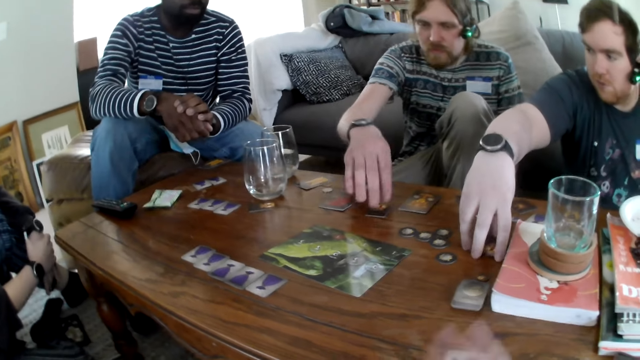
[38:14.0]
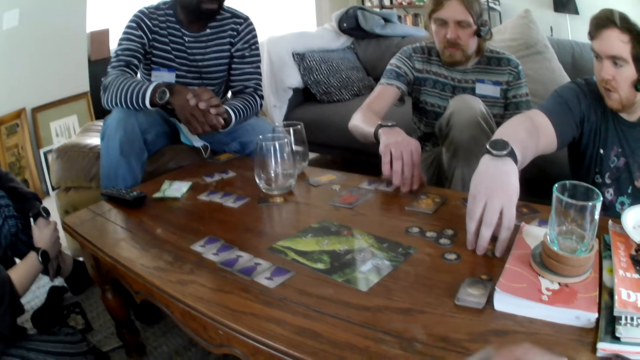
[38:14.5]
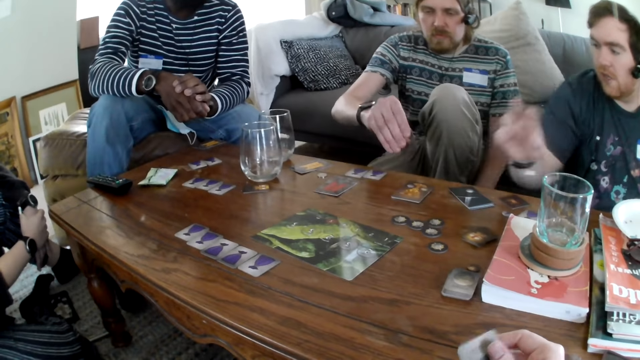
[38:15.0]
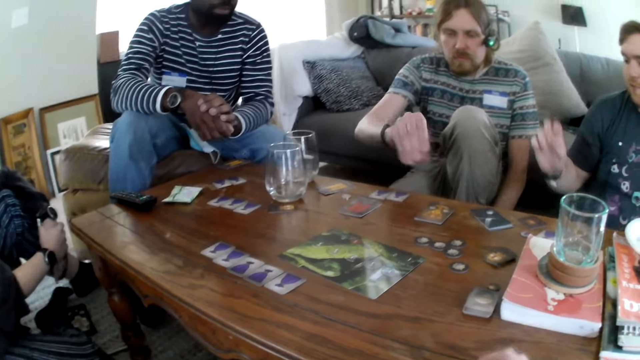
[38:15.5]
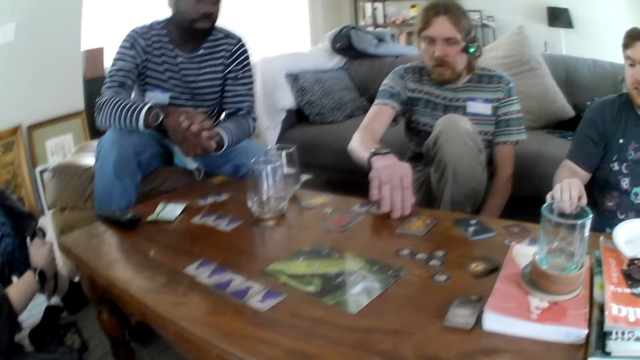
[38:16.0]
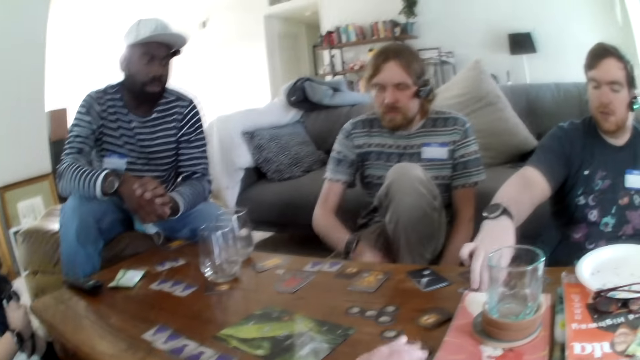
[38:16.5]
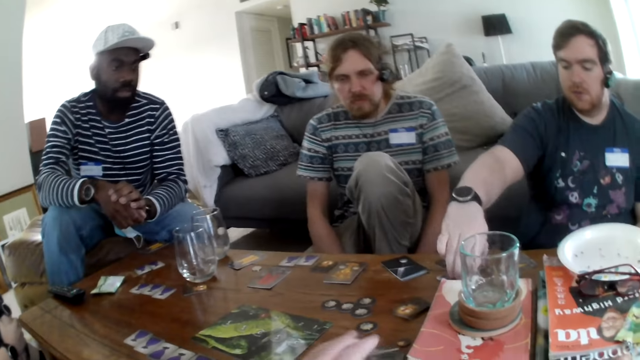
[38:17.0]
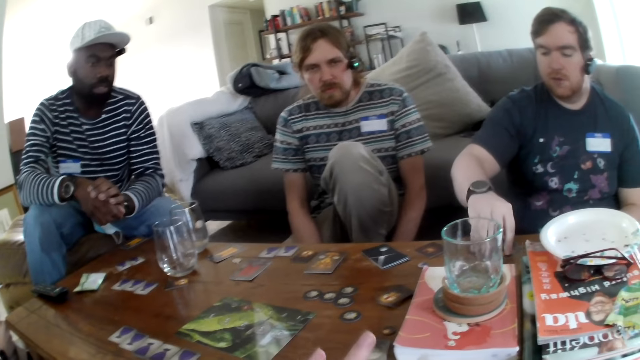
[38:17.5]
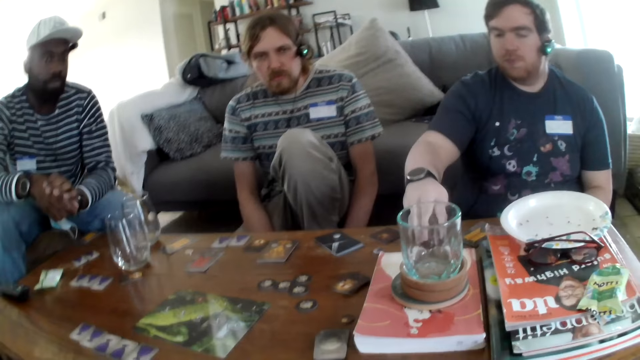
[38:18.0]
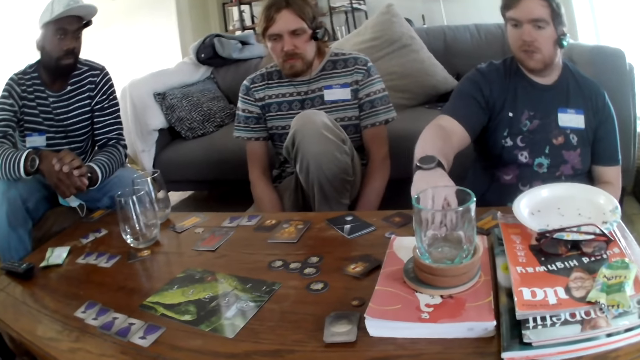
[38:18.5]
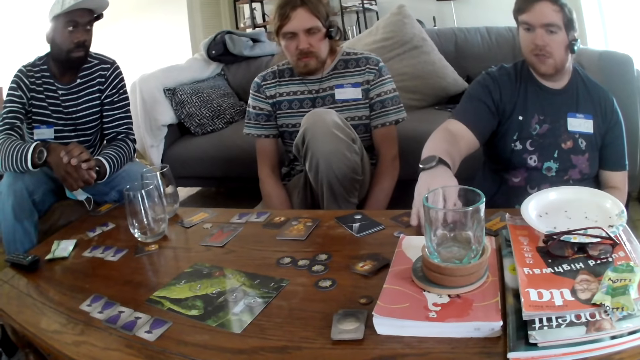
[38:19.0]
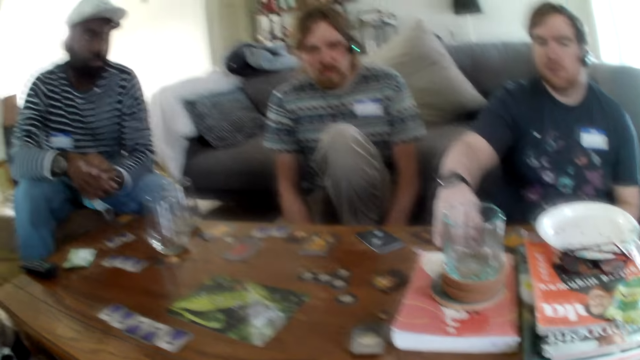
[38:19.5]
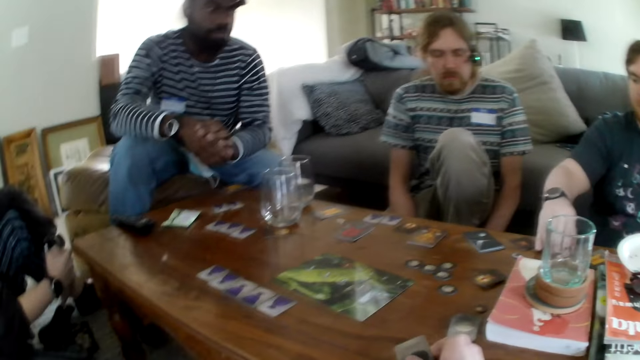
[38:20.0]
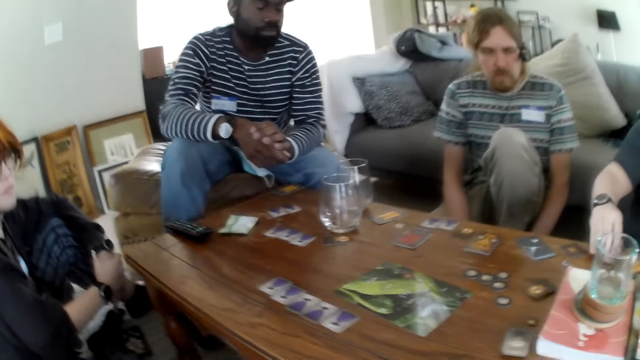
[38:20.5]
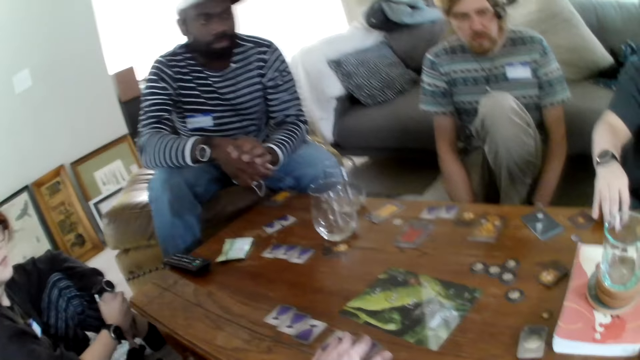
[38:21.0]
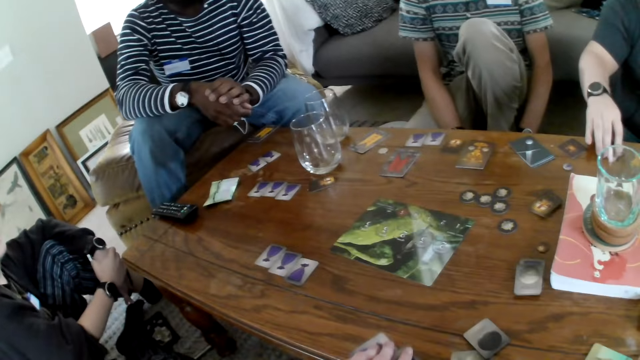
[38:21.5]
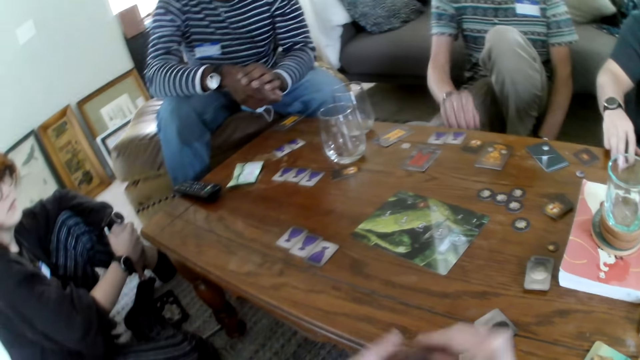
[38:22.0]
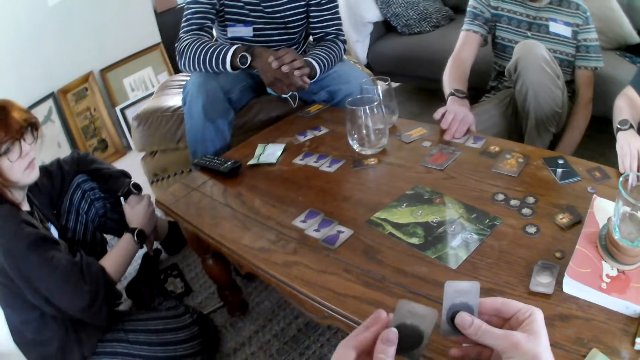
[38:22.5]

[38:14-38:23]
A man moves the card on the table. Another man talks. A person puts the card game on the table. The camera wearer talks. The other man picks up the card game and speaks. The person picks up the card game.

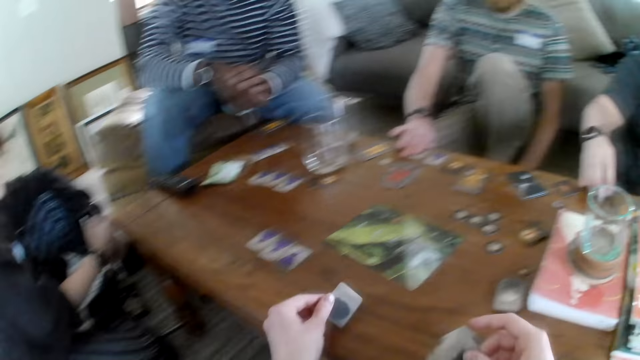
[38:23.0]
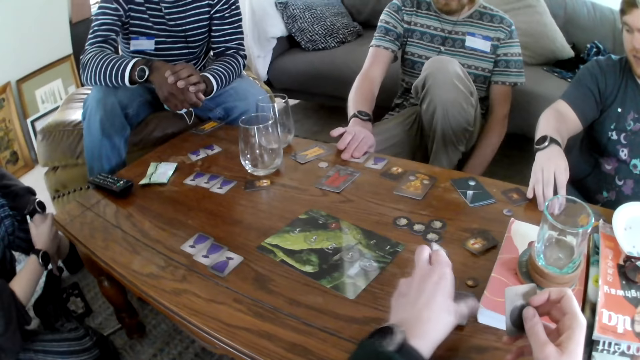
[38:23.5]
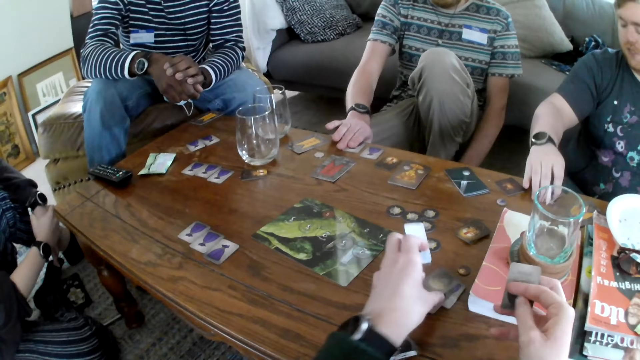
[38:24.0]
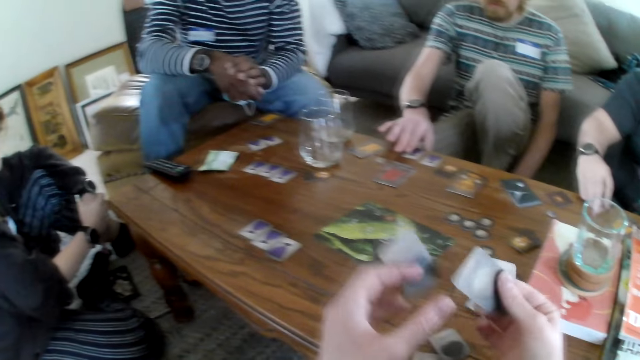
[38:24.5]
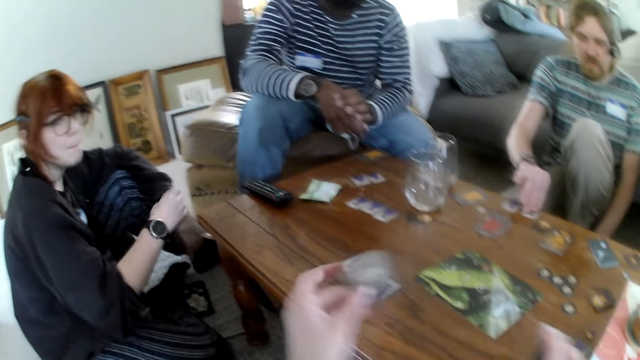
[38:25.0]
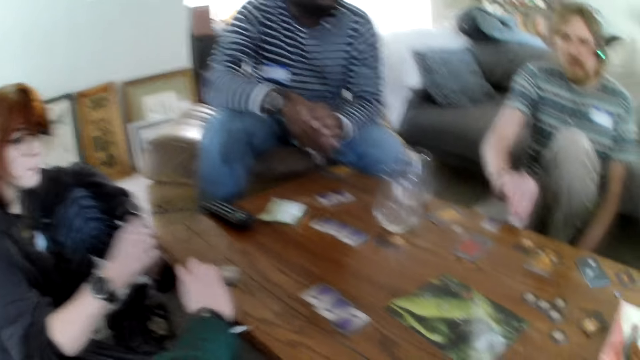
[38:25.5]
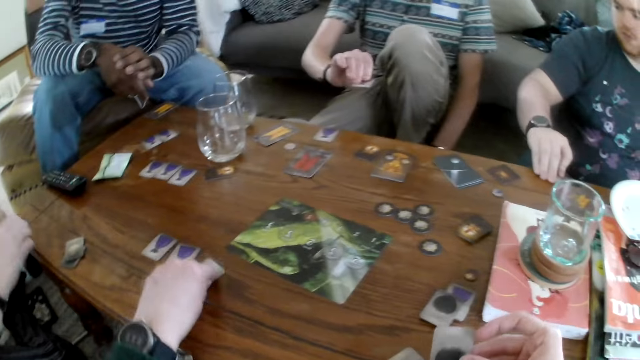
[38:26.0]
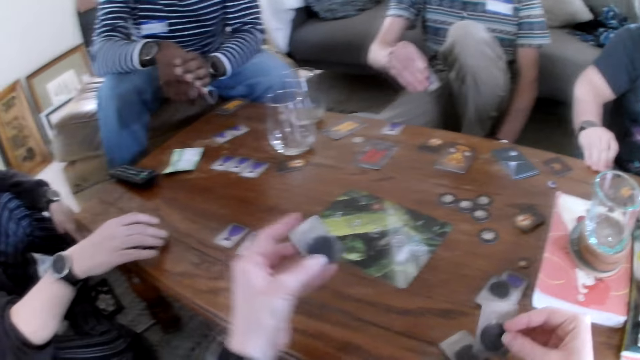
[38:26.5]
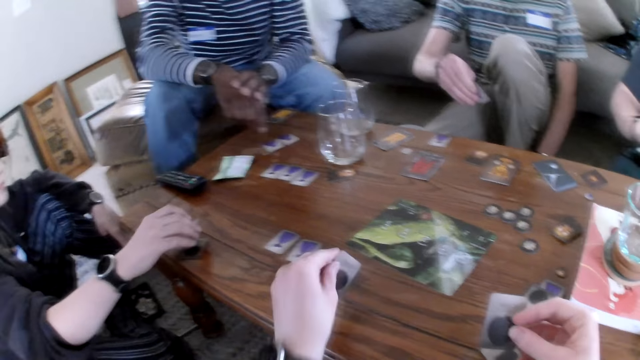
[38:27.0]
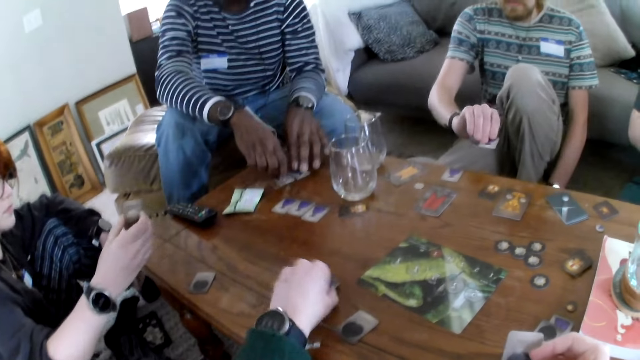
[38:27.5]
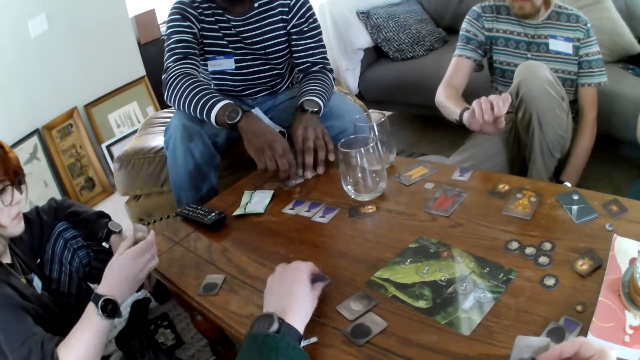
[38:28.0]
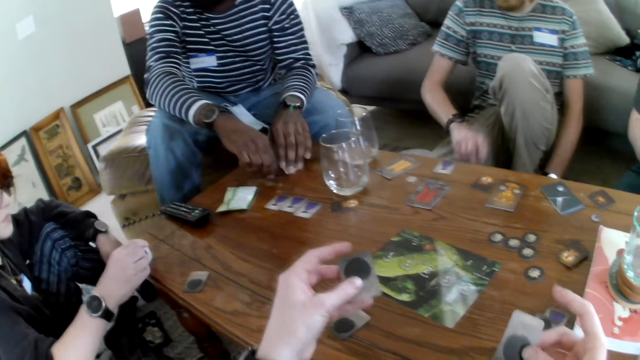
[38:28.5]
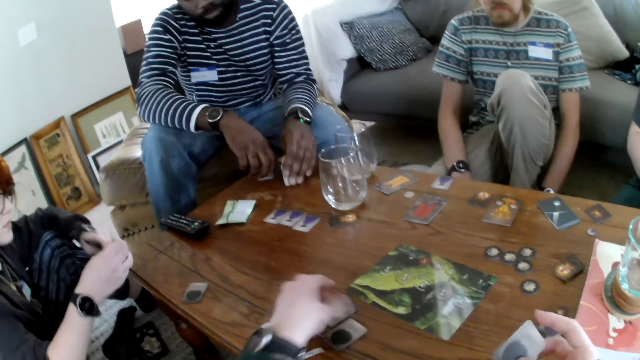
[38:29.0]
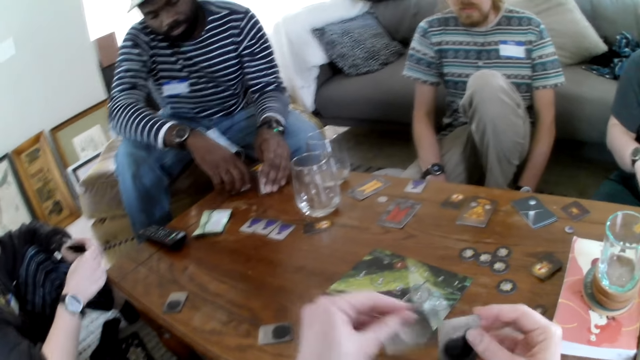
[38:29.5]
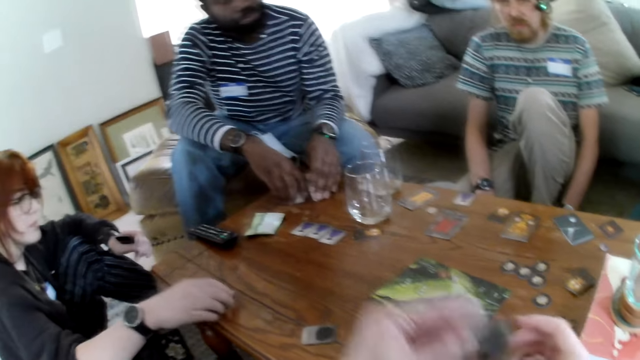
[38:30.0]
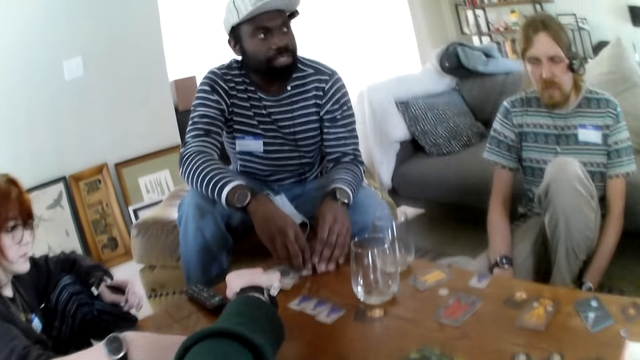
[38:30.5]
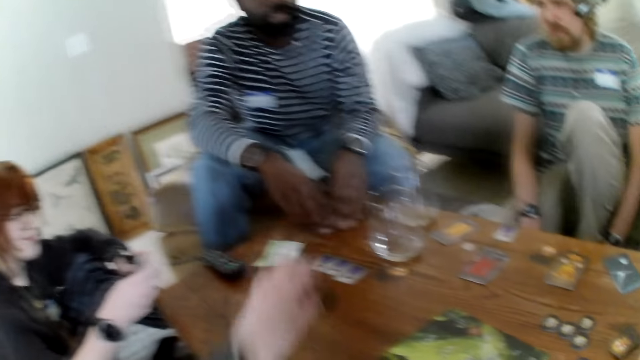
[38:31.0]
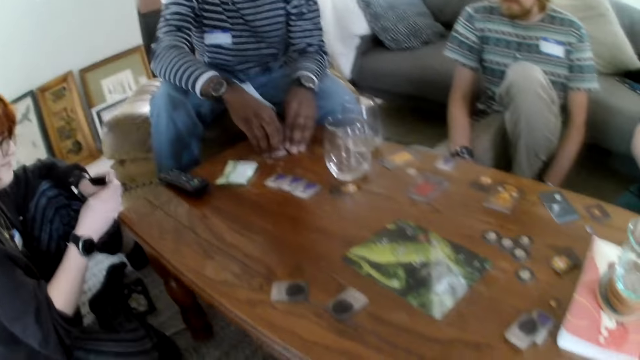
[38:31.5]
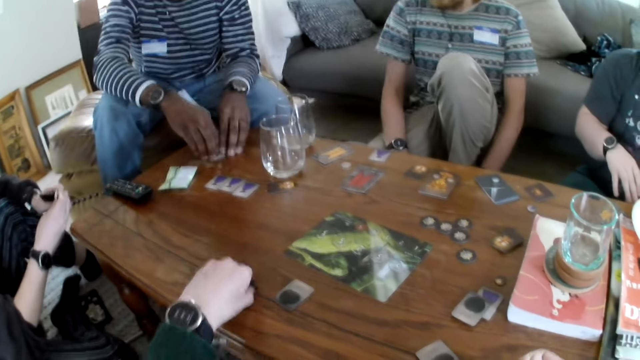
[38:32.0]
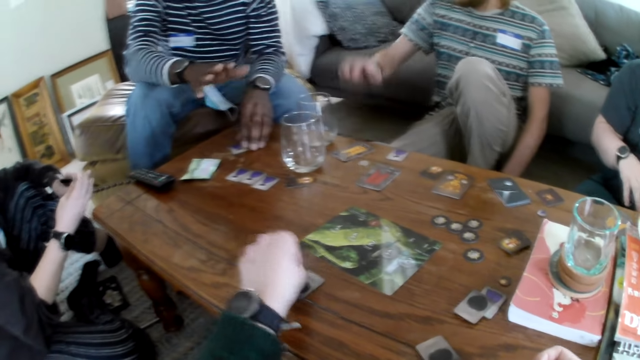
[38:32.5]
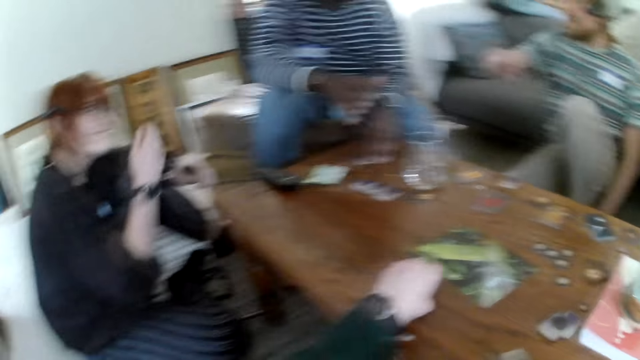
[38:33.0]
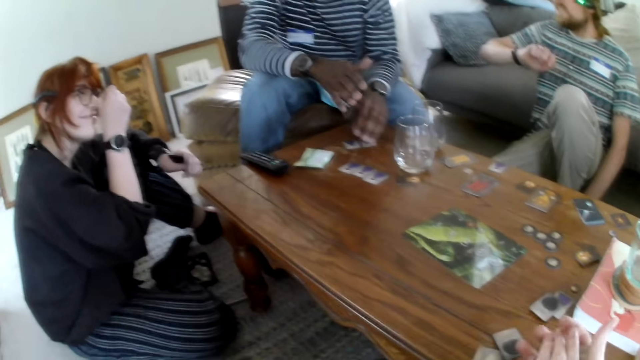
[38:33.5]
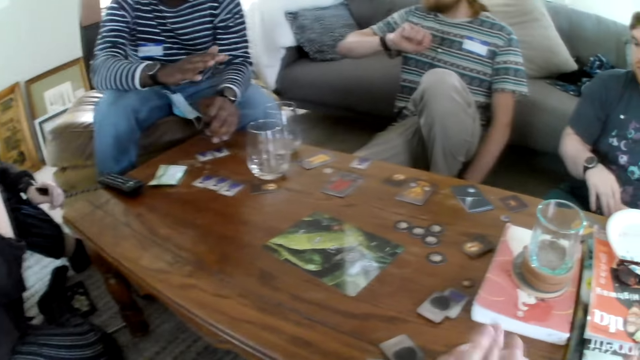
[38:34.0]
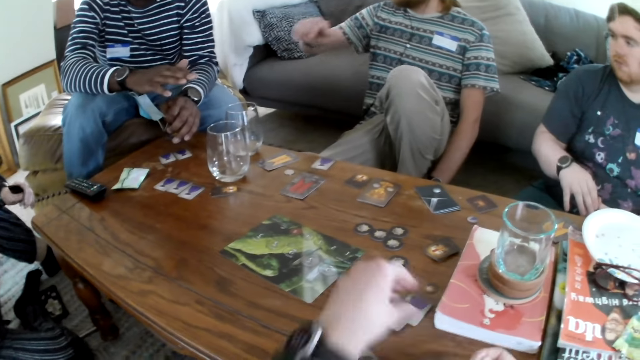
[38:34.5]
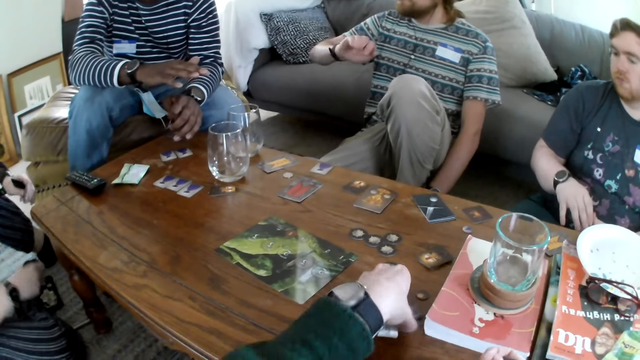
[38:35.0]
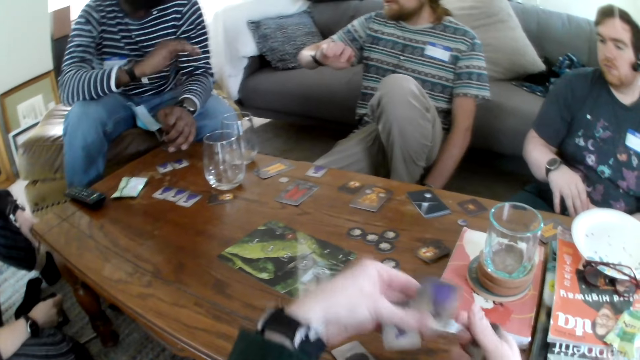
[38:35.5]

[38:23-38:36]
The camera wearer picks up the card game. They hold the card and place the card on the table. A person picks up the card game. The camera wearer picks the card from the table, places the card on the table and talks. They pick the card from the table, speak and place the card on the table. The person looks at the card game.
